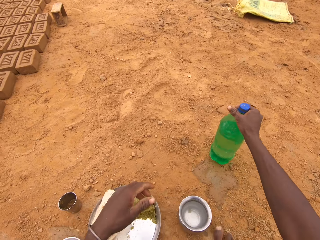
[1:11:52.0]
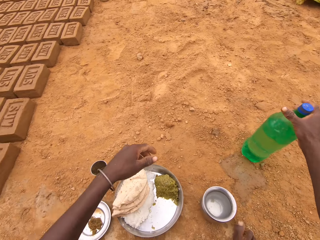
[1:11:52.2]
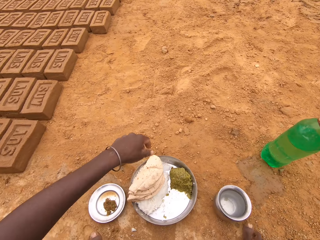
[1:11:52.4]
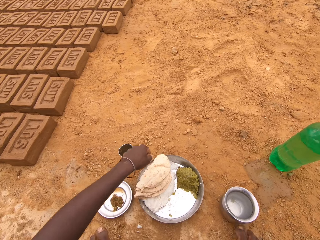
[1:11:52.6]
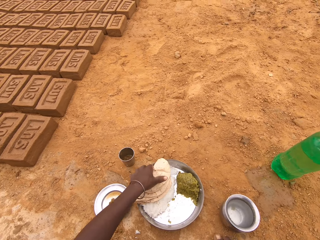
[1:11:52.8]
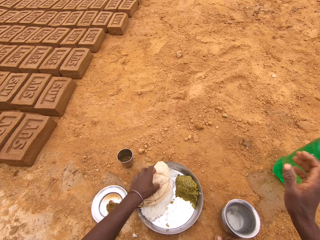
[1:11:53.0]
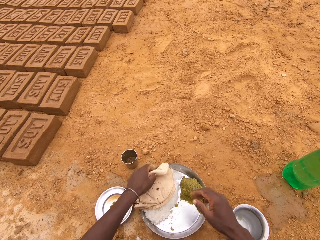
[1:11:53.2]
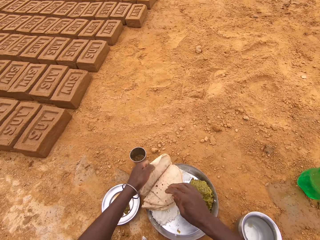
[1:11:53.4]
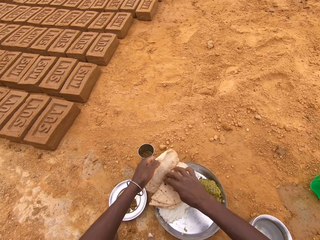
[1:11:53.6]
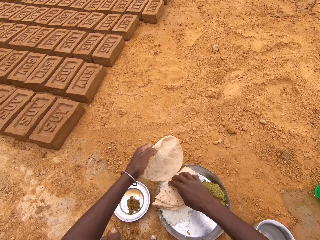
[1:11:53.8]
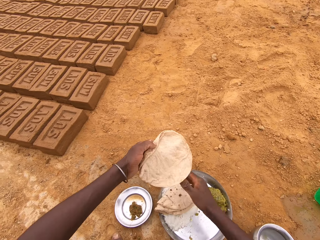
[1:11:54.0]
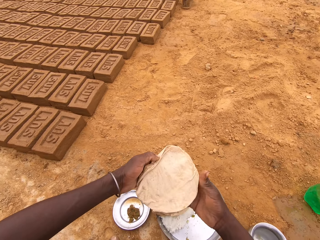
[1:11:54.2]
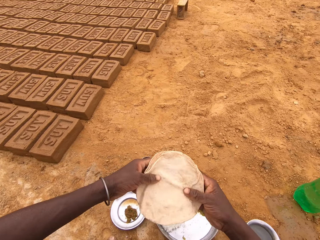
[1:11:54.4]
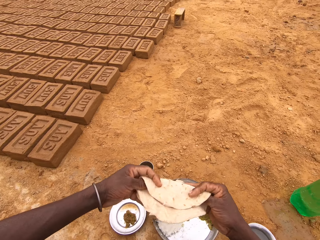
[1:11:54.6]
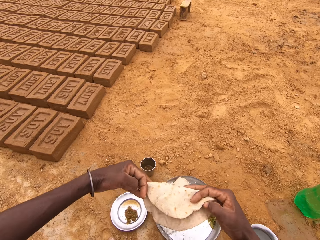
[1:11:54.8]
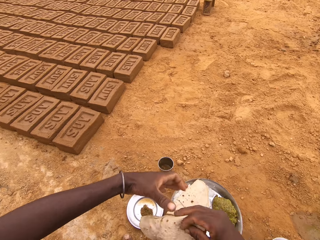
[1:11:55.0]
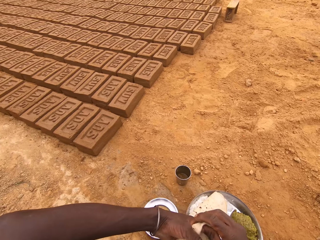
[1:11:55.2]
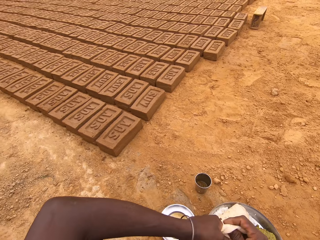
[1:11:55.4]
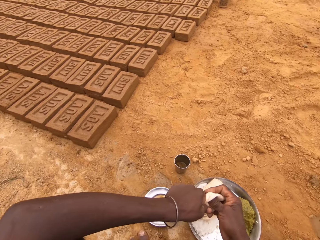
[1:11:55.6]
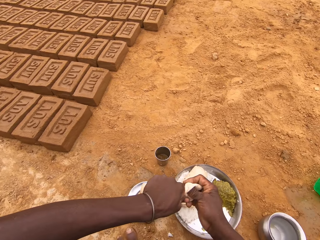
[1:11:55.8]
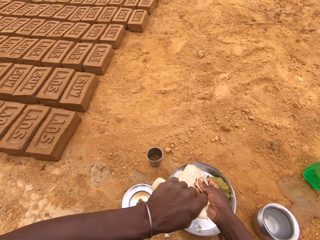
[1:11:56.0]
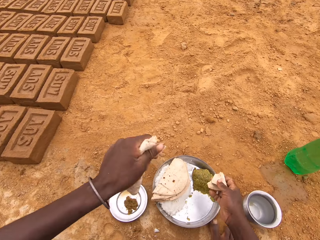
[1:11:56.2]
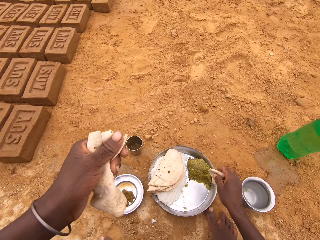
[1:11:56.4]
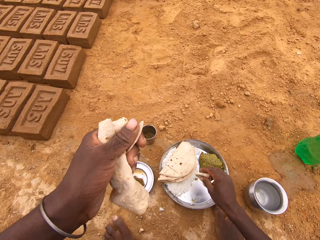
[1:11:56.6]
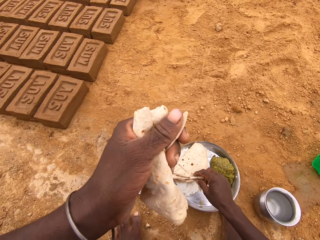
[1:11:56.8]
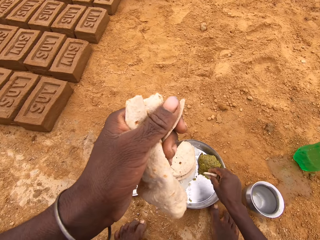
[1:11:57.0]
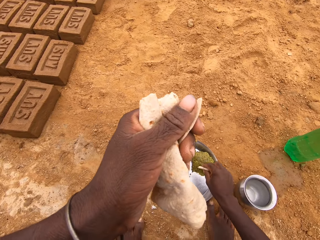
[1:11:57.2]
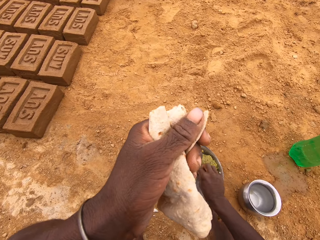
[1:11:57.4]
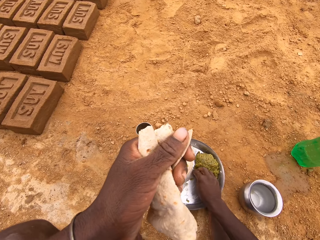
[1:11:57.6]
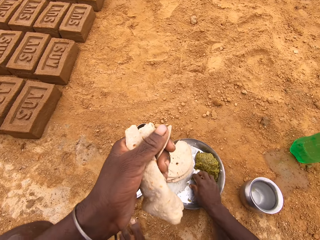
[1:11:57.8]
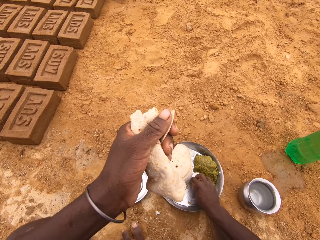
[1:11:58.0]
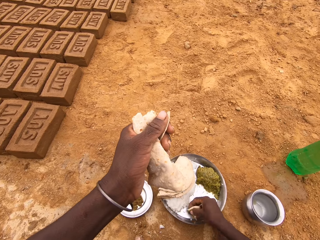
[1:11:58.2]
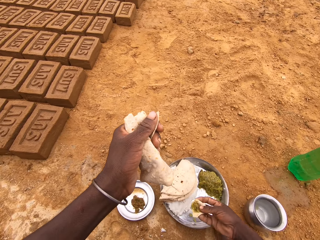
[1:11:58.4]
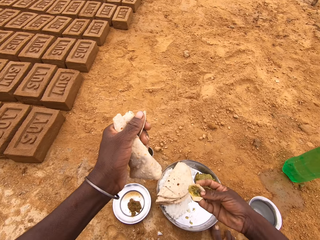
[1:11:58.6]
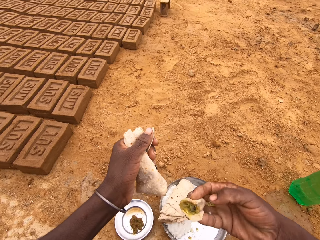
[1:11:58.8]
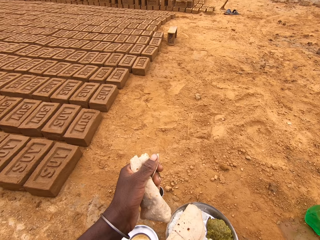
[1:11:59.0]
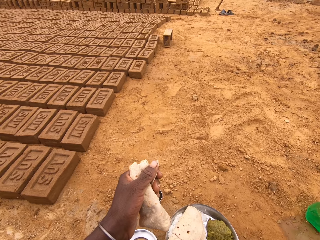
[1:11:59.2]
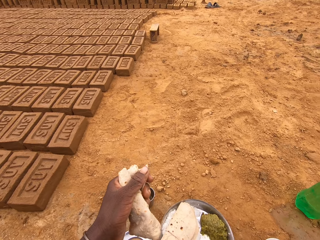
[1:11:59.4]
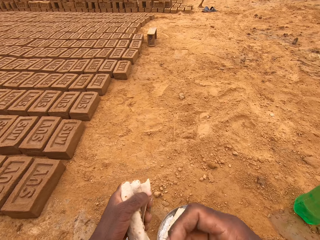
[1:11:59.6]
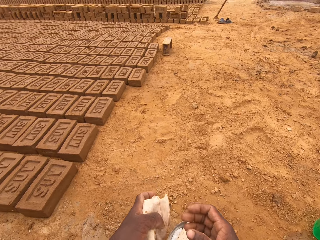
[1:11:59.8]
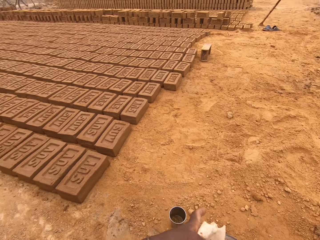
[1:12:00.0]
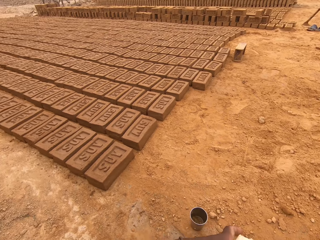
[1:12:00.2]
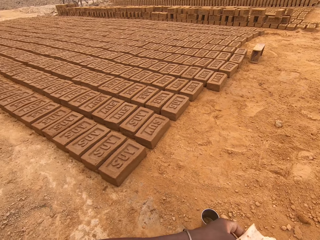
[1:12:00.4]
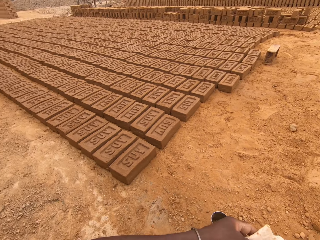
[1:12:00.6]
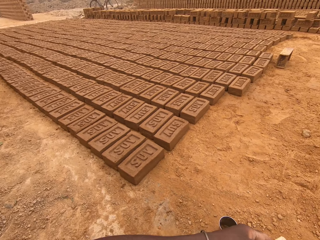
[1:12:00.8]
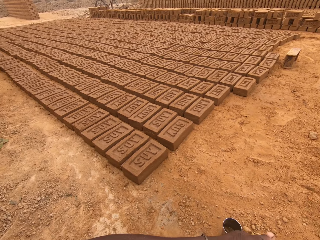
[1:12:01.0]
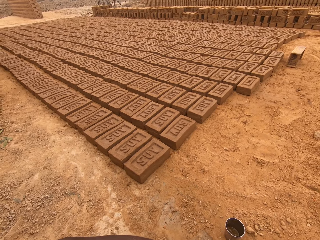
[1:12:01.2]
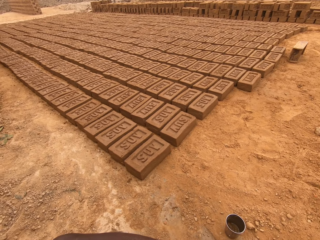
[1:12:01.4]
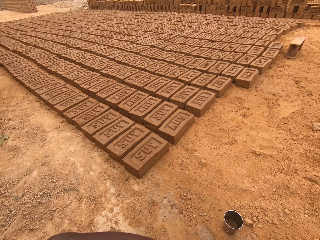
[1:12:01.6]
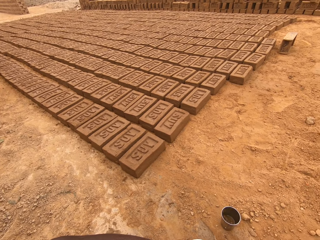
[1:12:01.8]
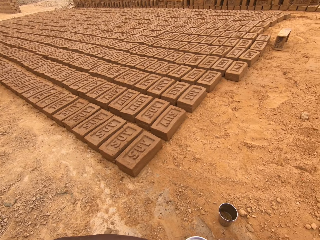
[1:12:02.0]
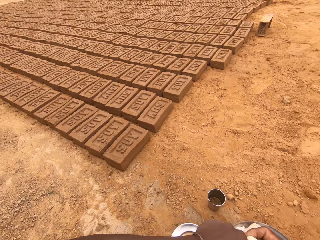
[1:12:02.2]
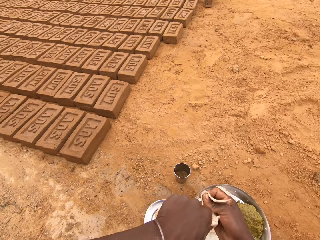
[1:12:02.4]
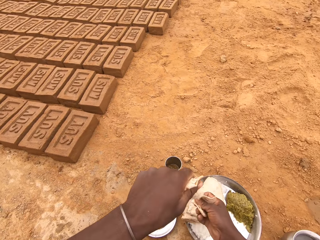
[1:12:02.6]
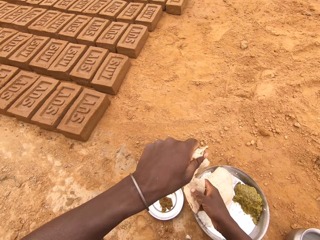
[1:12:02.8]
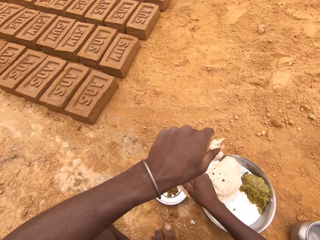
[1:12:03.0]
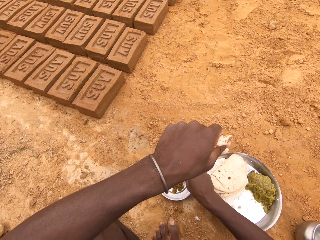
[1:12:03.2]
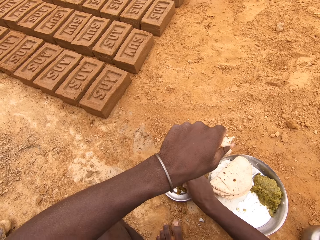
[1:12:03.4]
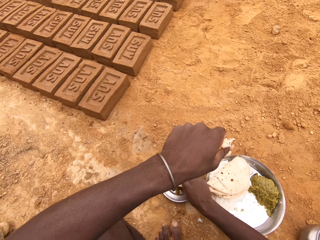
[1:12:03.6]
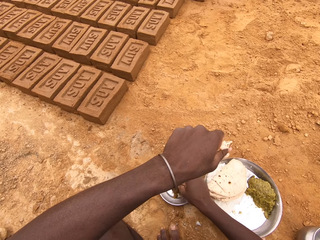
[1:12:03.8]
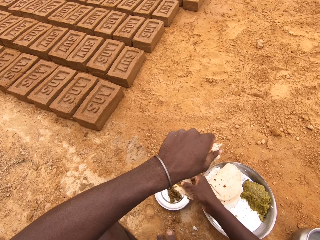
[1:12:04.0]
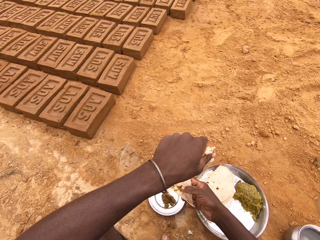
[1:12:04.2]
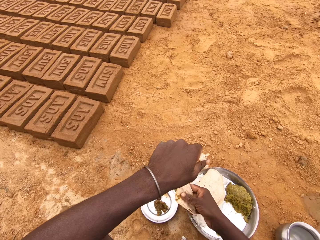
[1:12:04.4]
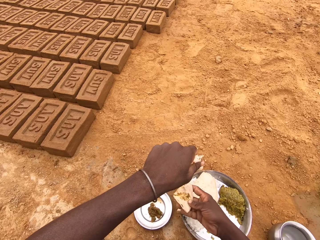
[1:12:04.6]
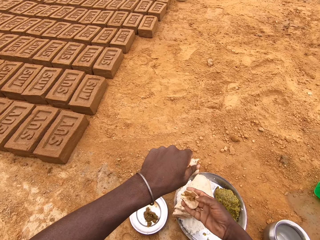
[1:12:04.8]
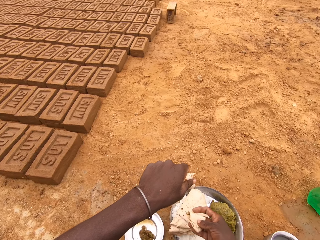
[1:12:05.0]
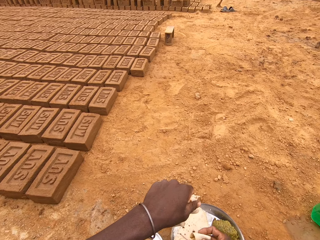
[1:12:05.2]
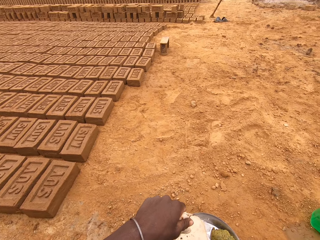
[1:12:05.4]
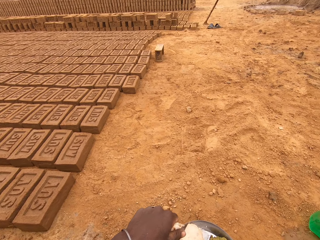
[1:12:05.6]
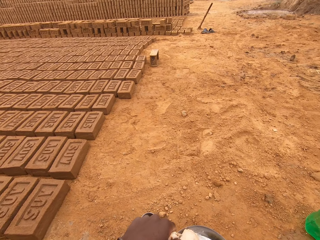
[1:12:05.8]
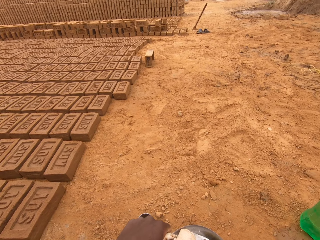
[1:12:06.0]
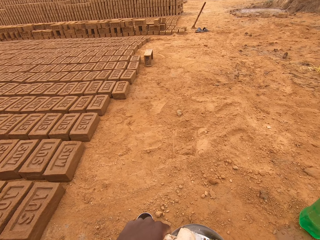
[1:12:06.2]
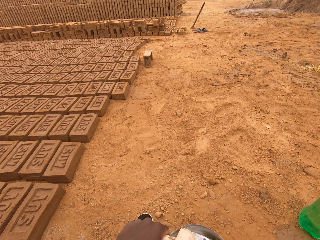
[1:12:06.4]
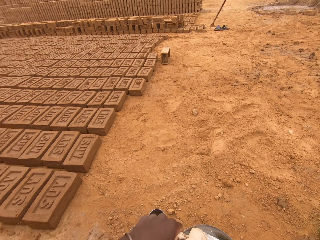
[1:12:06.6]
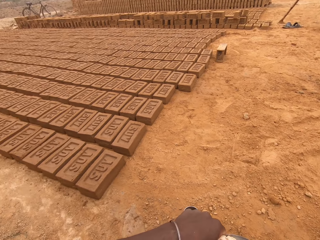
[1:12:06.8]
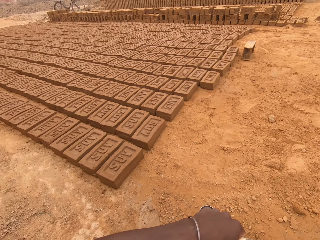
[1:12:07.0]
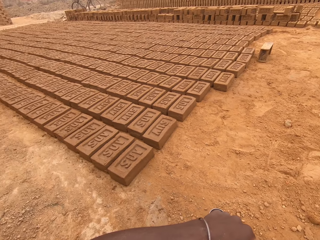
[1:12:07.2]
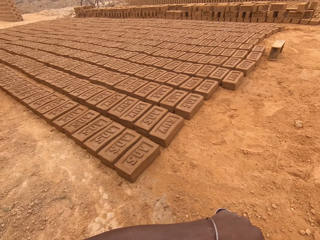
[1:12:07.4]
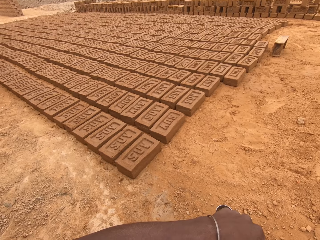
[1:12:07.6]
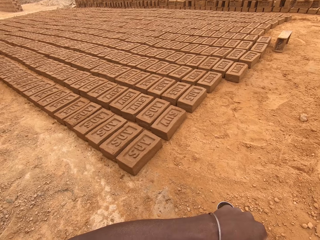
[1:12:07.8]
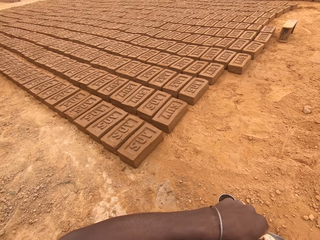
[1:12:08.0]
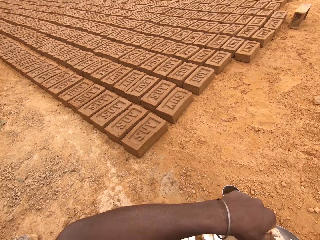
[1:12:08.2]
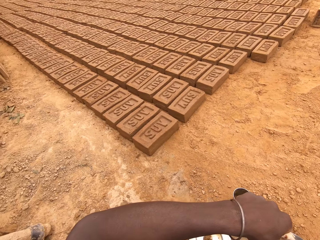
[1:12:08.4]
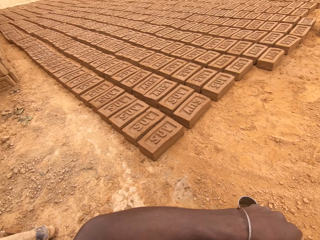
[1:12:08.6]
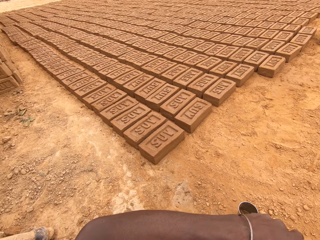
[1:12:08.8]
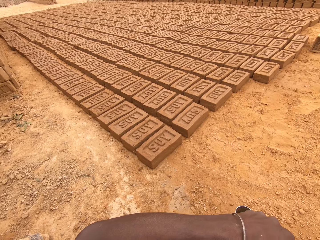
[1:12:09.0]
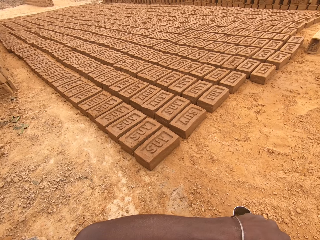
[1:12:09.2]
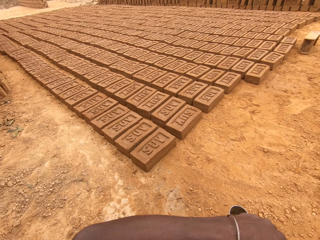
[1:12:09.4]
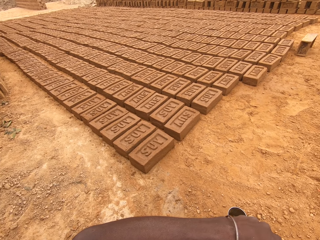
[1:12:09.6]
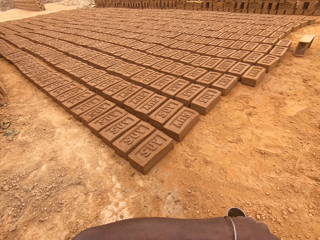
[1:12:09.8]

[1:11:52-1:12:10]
The camera wearer puts the bottle down. They pick up a chapati or flatbread. They fold the chapati, break the chapati, dip the chapati in sauce and eat the chapati with sauce. They put the flatbread on the vegetables. They put the food in the mouth.

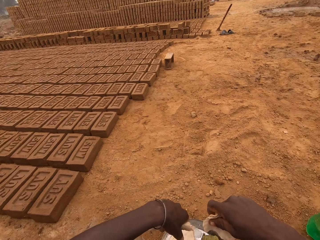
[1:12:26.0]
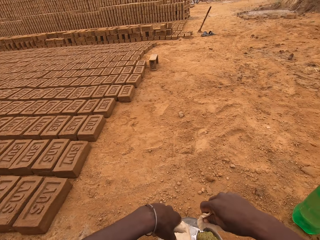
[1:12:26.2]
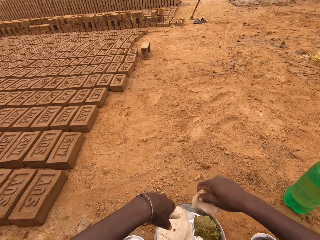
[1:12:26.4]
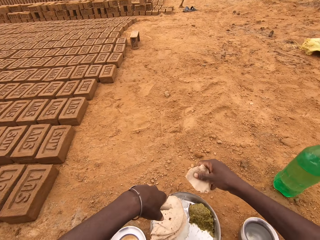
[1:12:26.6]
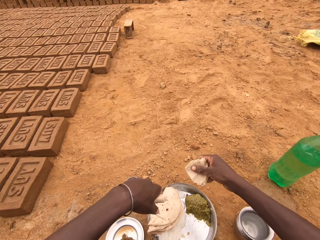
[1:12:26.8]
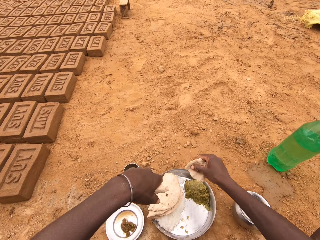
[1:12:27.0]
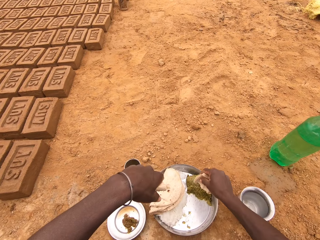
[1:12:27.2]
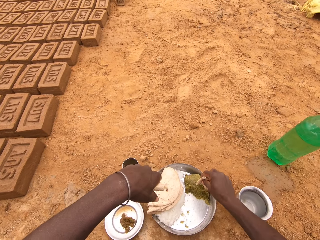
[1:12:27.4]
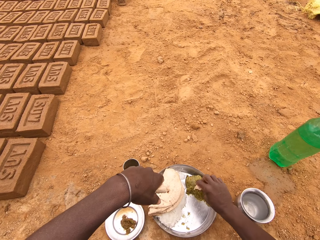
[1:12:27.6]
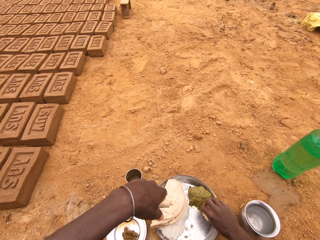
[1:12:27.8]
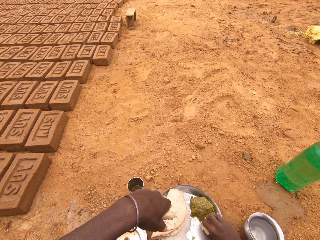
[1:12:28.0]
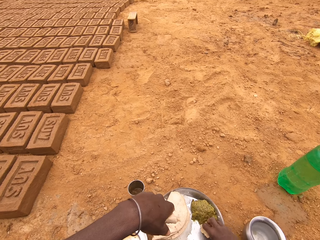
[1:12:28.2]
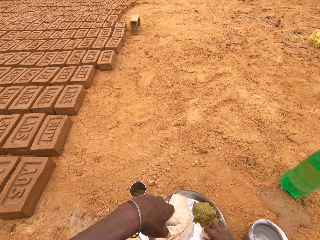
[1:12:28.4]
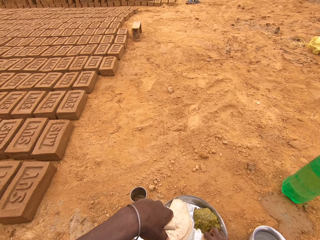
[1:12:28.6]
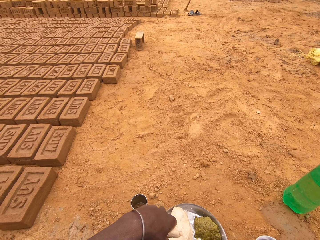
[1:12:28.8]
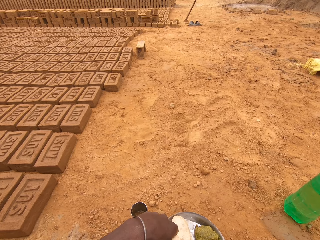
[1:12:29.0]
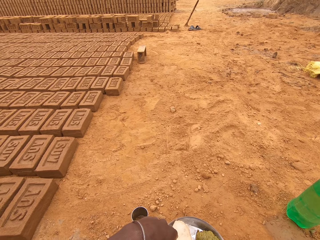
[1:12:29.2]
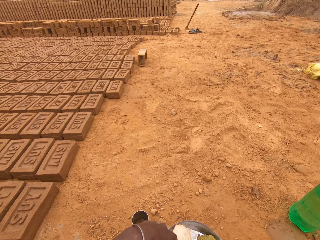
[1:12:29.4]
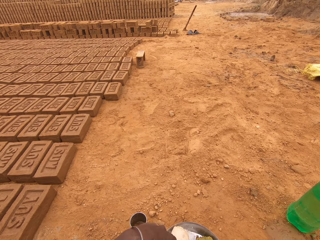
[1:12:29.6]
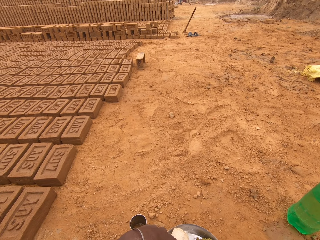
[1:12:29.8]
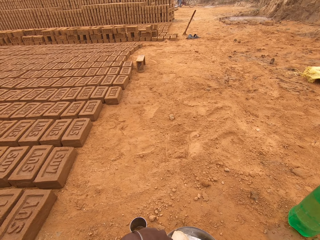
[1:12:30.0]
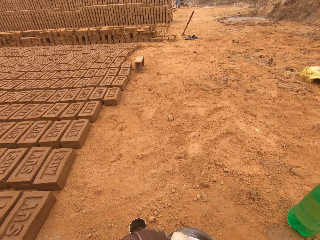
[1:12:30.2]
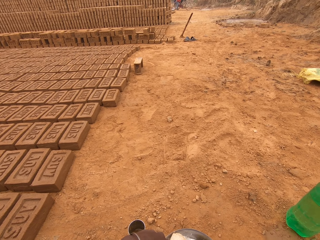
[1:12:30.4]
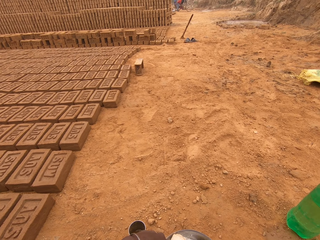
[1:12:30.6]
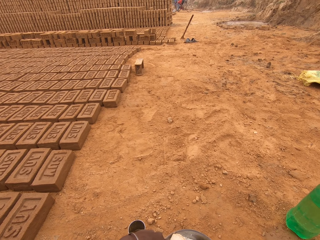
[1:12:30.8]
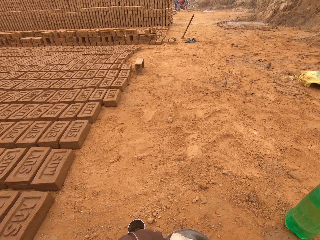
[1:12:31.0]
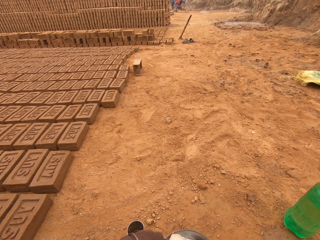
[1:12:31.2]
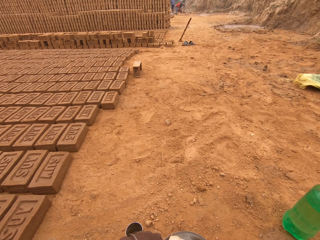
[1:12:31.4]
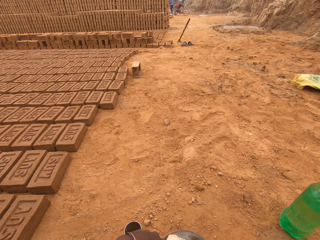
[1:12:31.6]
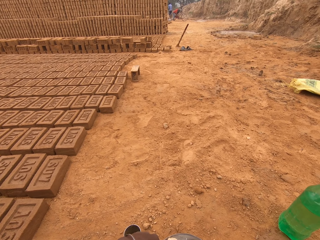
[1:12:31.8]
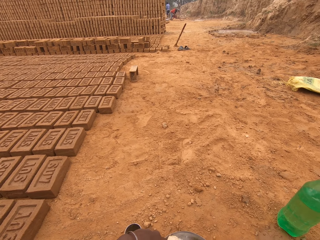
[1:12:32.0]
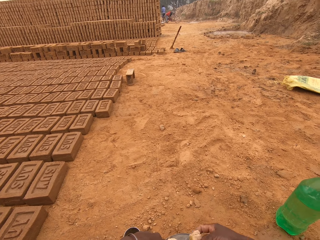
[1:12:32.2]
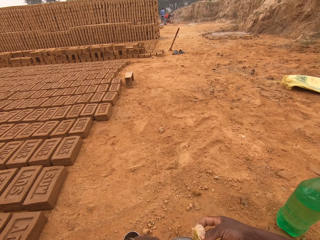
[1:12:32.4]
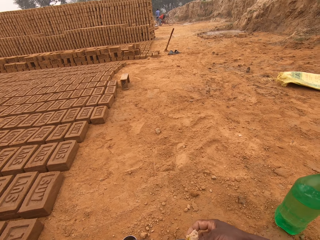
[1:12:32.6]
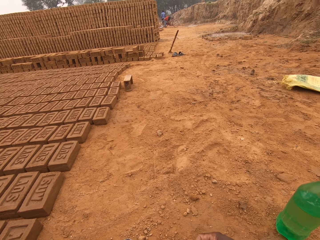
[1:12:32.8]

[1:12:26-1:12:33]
The camera wearer puts the flatbread in the vegetable.
